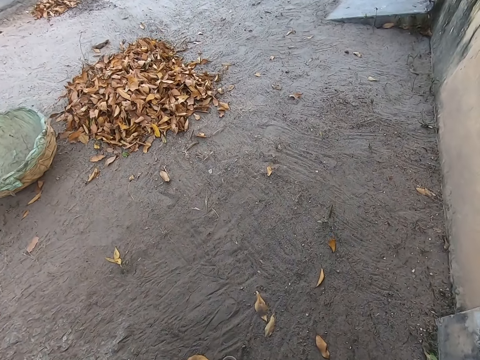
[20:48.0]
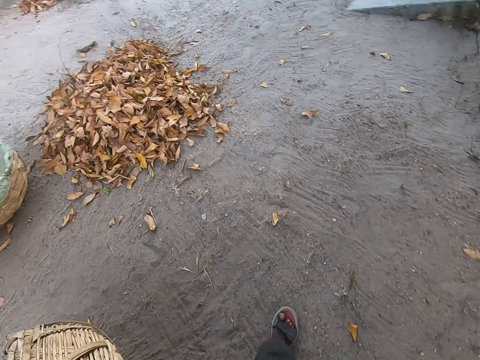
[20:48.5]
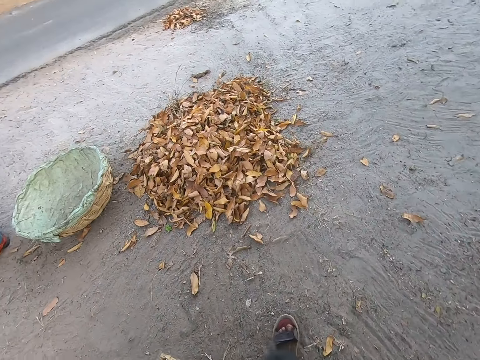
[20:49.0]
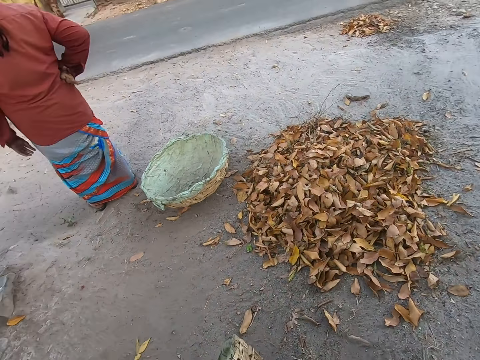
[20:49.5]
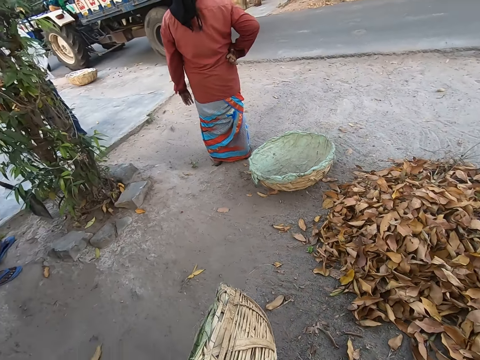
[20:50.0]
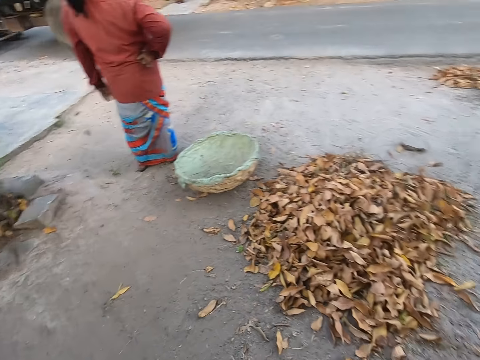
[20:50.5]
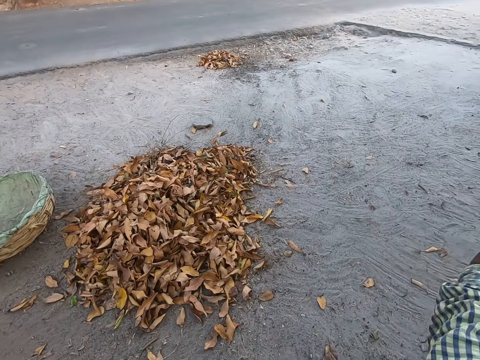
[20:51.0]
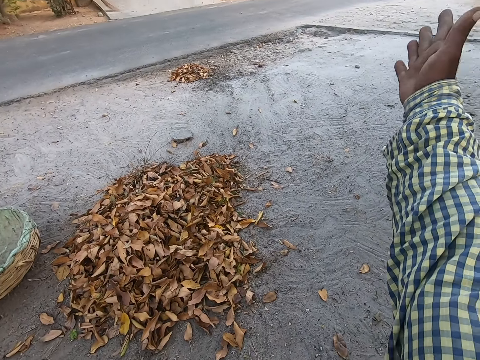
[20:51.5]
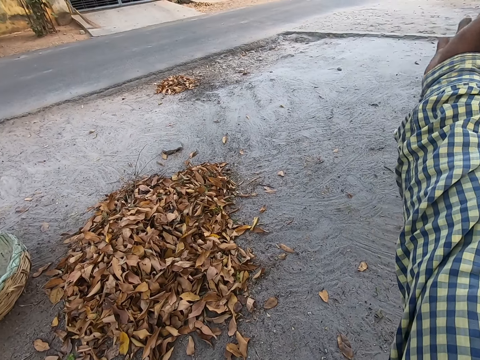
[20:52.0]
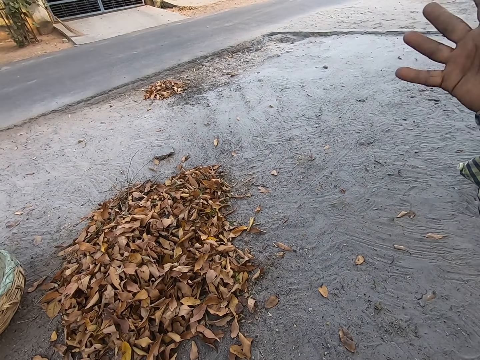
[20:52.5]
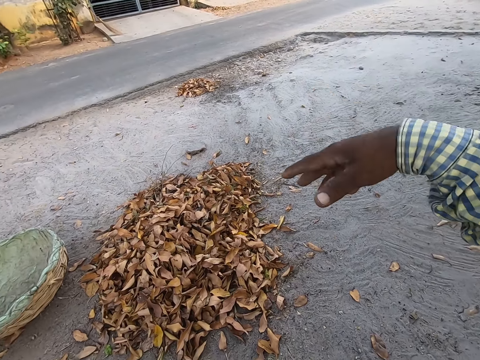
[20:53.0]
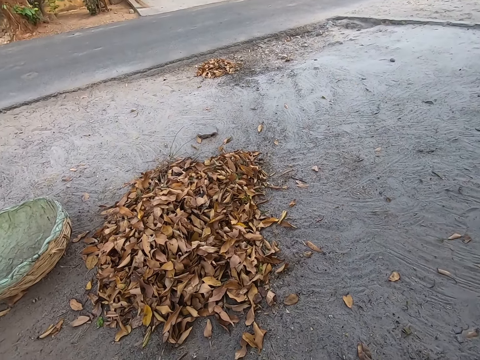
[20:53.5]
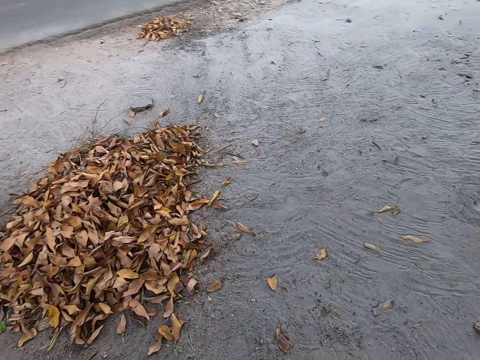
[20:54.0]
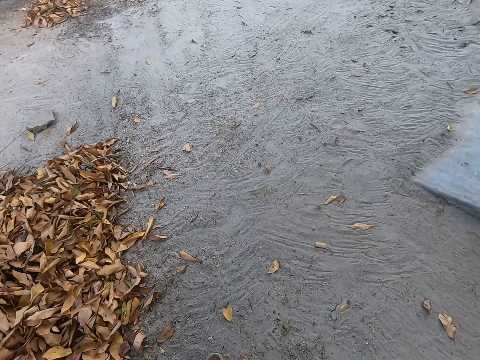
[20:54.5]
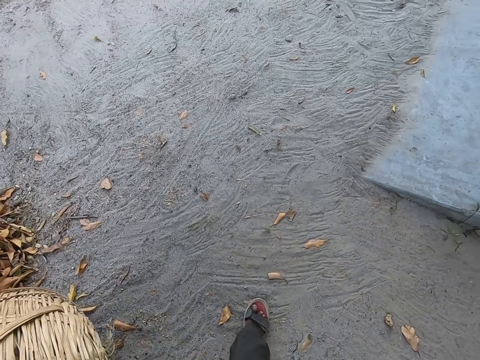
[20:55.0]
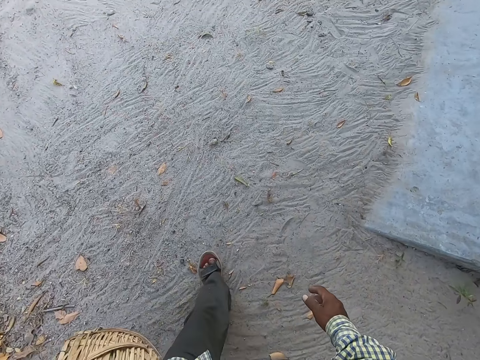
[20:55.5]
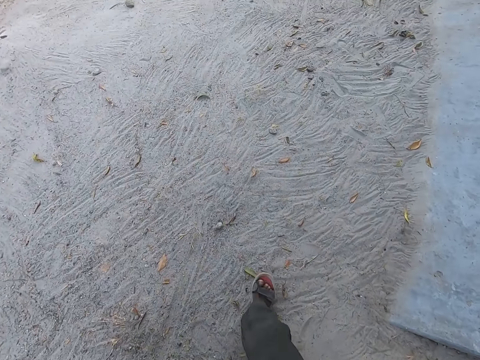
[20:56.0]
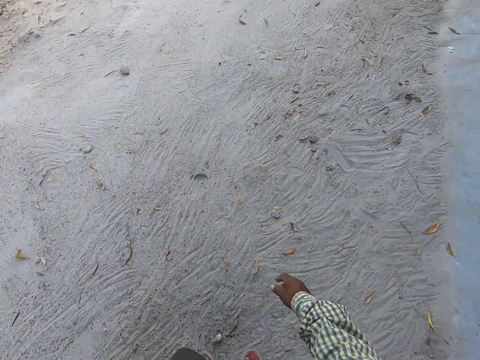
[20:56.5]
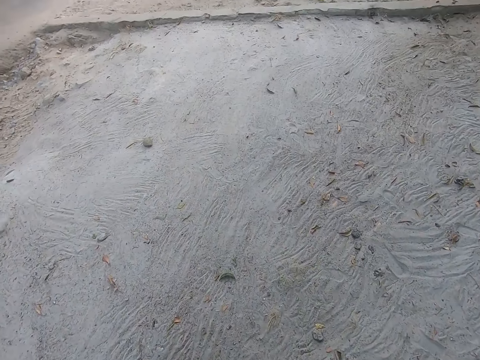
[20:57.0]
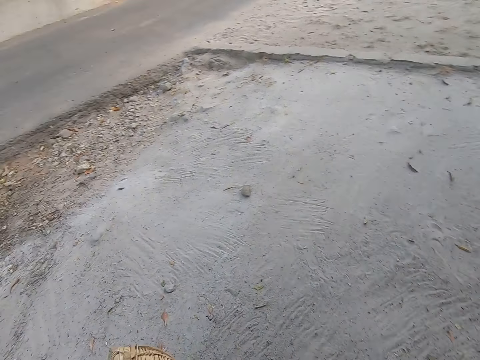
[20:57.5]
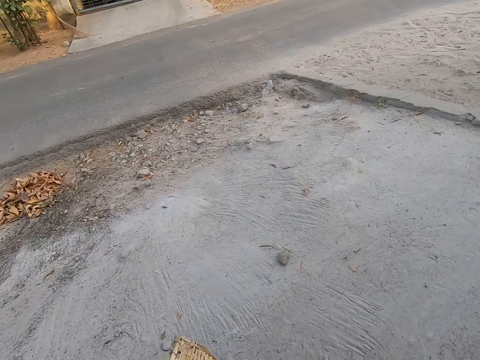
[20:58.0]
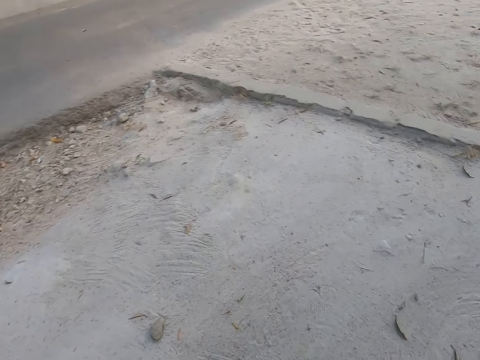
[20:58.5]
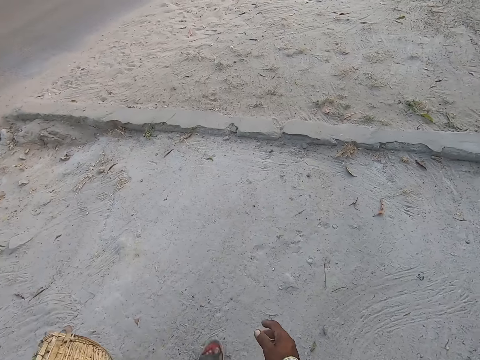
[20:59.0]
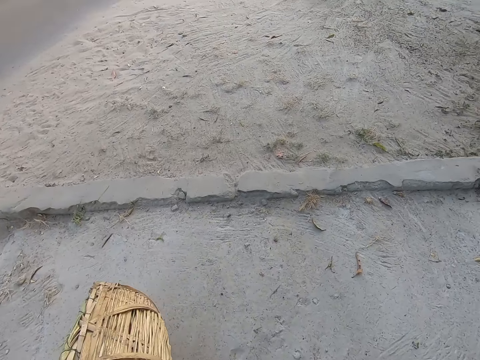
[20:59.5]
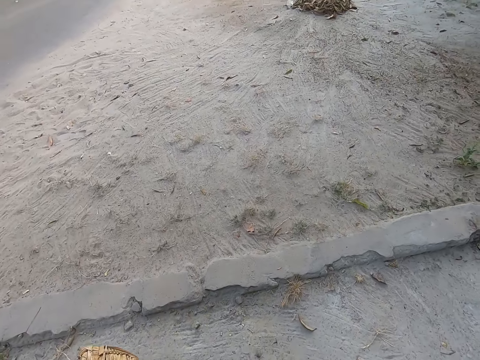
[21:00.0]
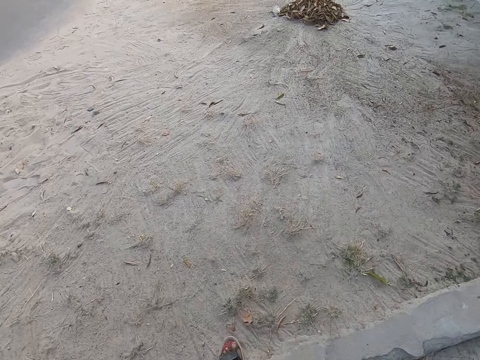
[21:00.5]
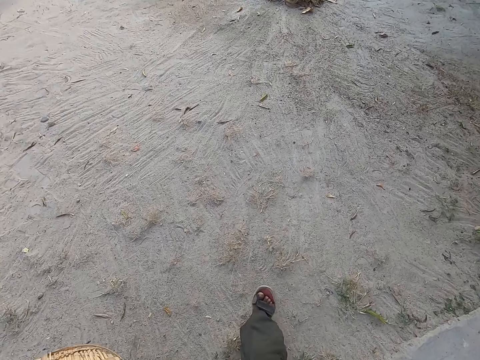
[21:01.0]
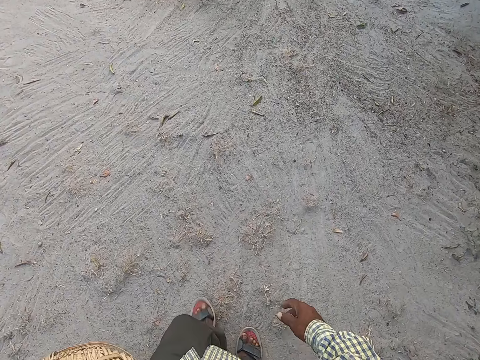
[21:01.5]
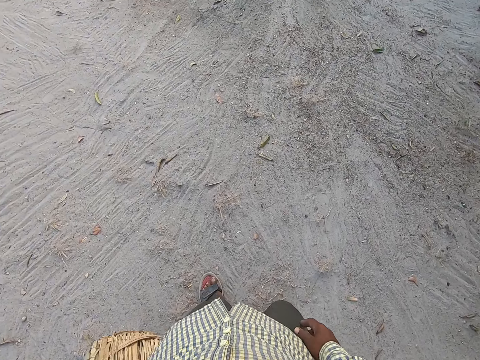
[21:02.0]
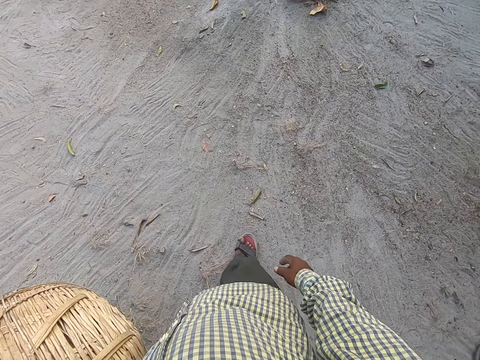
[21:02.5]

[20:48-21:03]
The camera wearer moves the basket forward. They converse with a group of people. They move the basket back, move a hand up, move the hand down, and walk. They move the basket forward, move the basket down, move the basket forward, move the basket down, and walk.

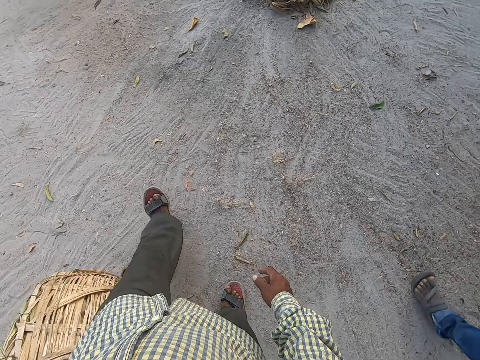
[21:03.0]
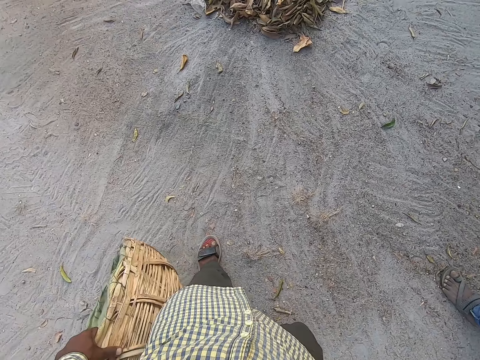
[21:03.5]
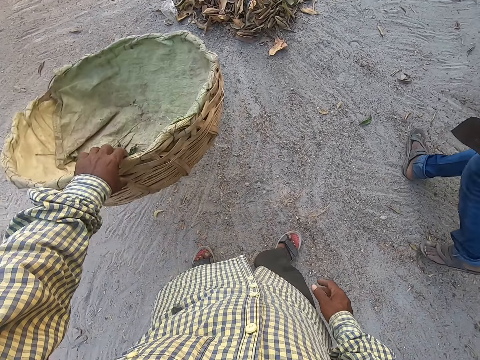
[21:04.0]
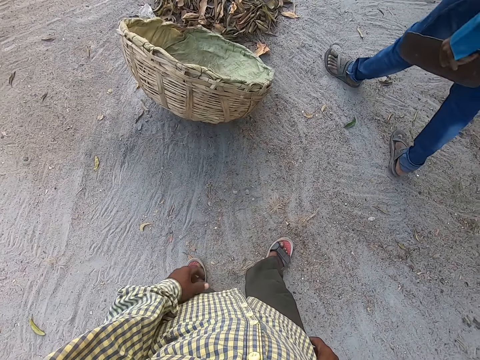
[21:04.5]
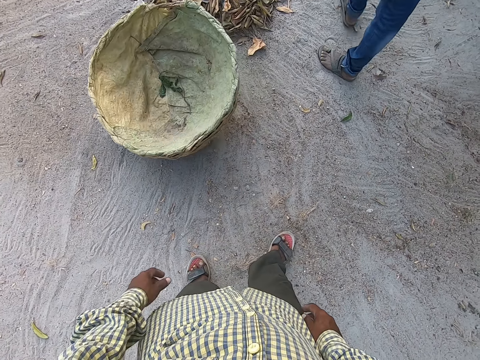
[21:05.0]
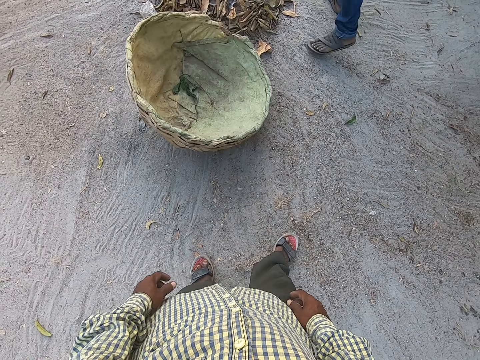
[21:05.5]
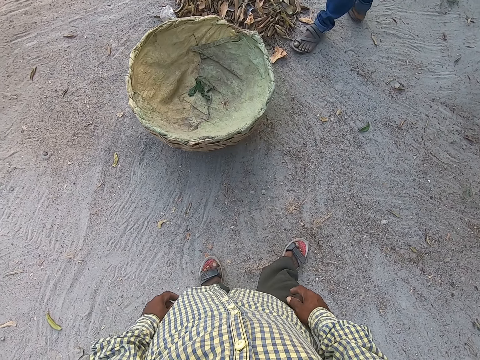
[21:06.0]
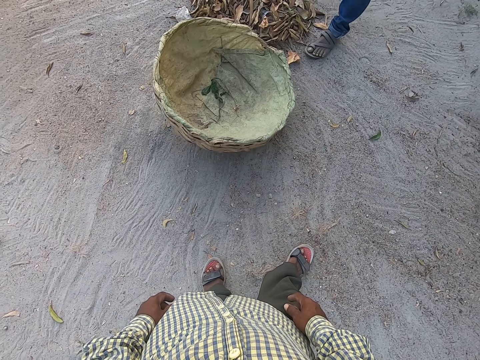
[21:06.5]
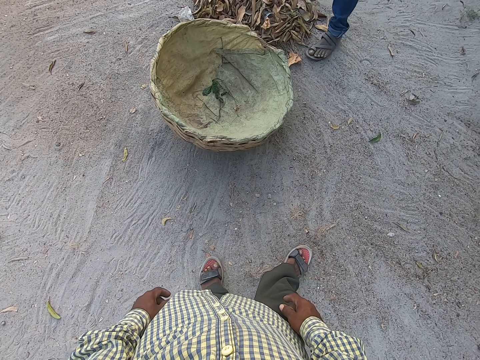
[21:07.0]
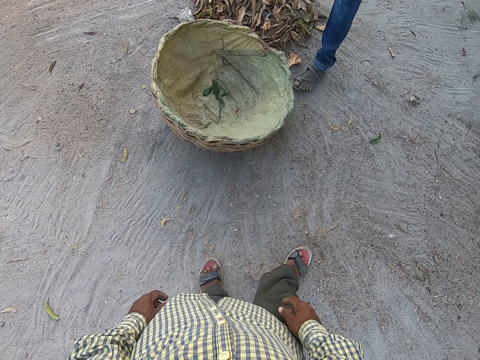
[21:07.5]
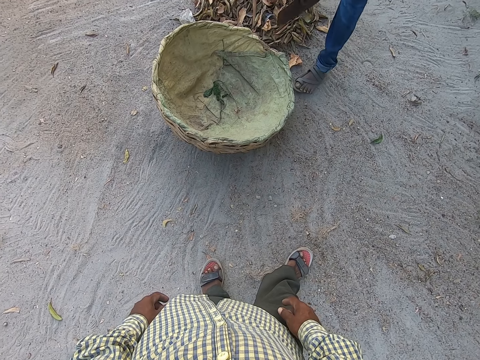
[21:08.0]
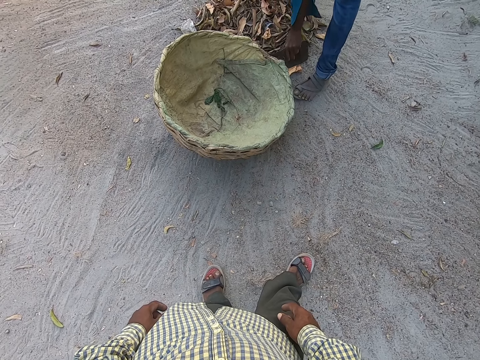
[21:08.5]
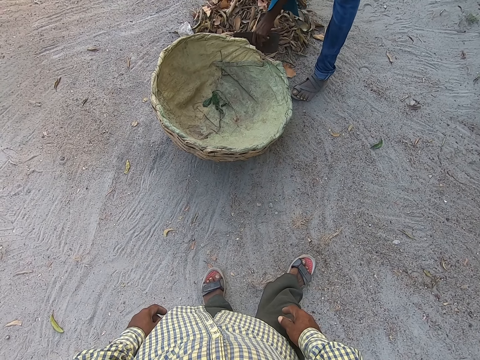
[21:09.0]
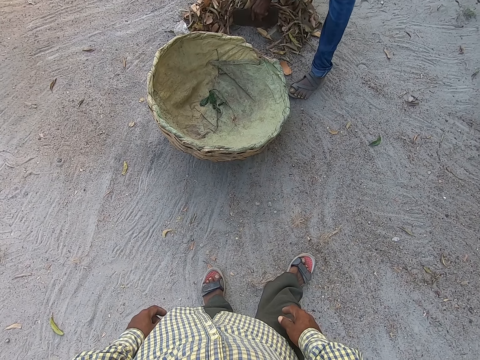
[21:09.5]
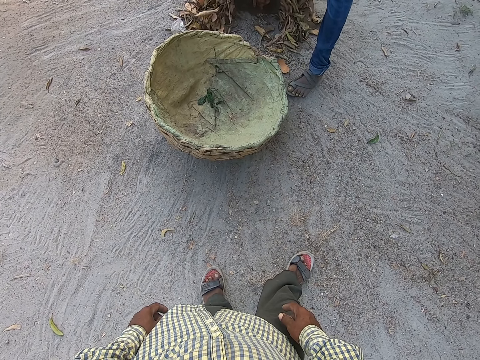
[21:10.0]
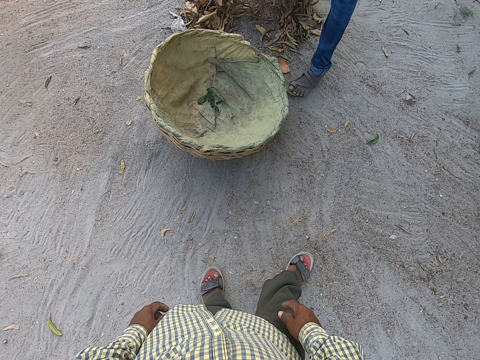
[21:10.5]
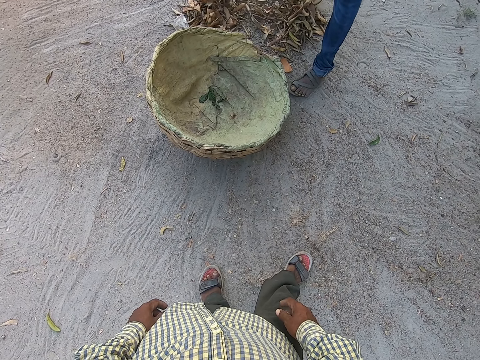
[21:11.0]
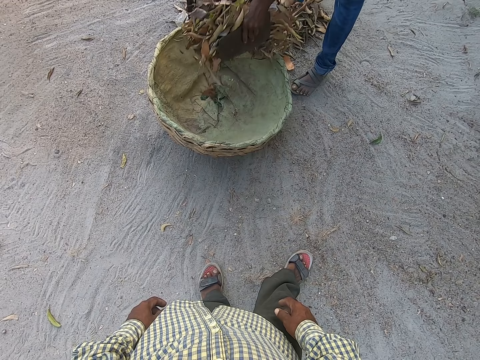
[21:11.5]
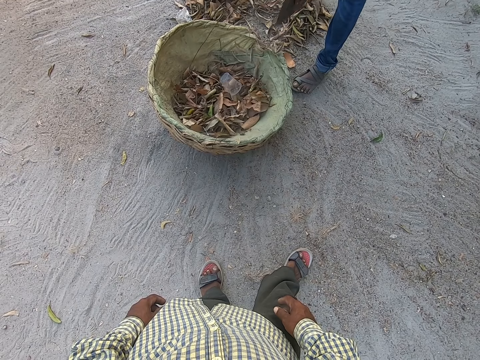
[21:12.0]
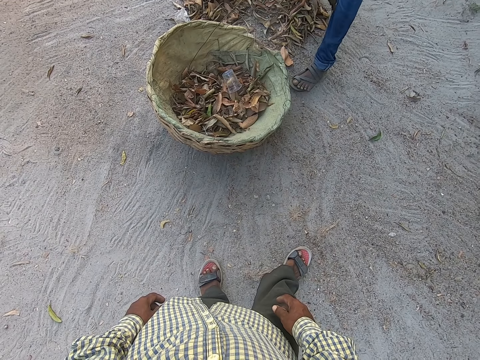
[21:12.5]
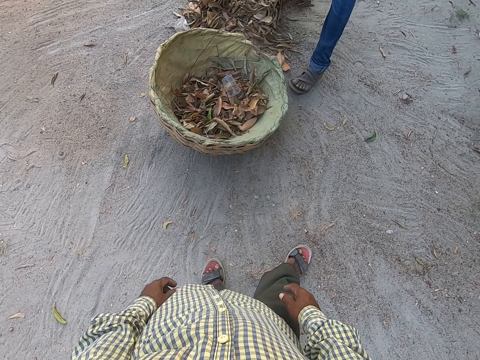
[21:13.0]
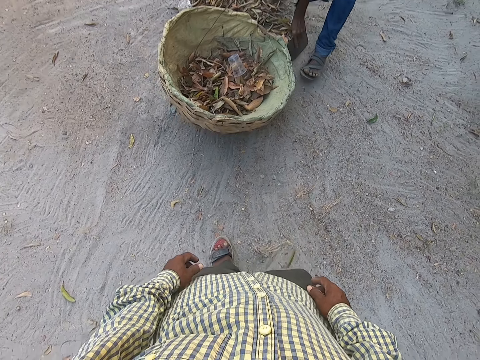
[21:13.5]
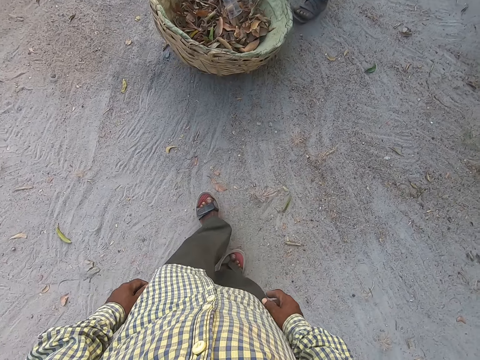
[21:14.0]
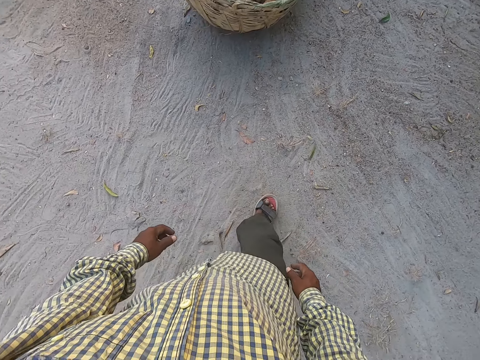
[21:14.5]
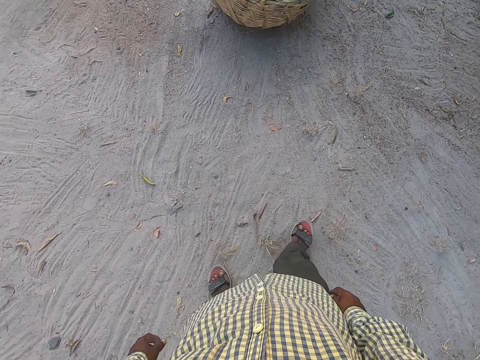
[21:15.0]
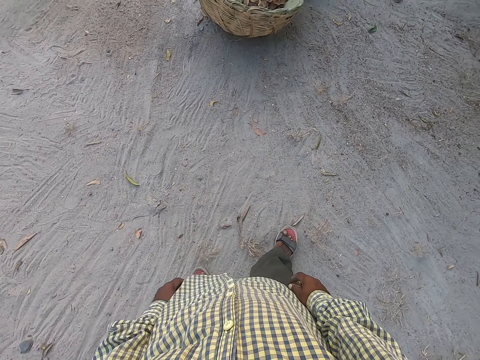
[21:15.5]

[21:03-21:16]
The camera wearer throws the basket on the ground with his left hand. He stands. A man scoops leaves on the ground with packers in his hands. The man drops leaves from the packers in his hands into the basket. The man gathers leaves on the ground with the packers in his hands. The camera wearer walks back.
